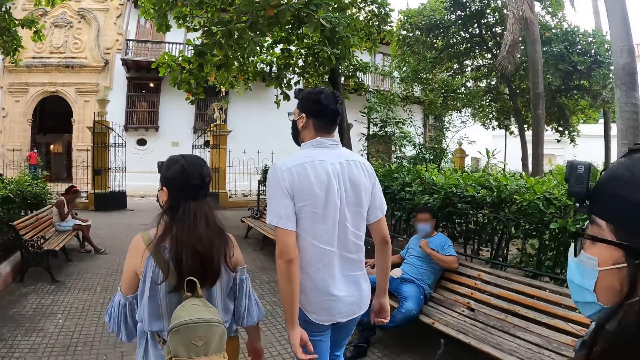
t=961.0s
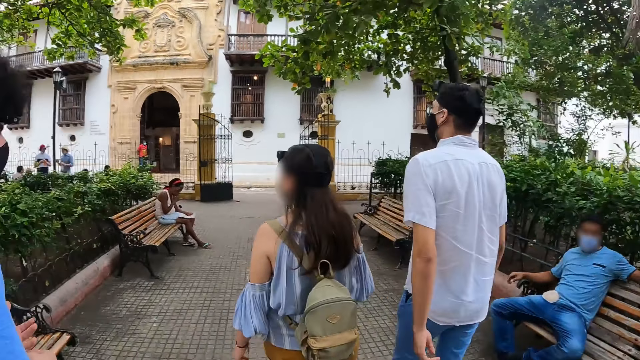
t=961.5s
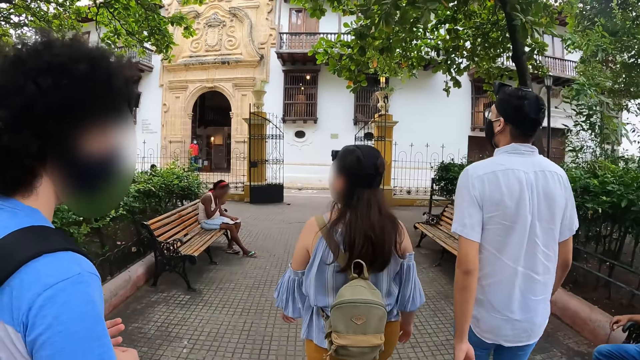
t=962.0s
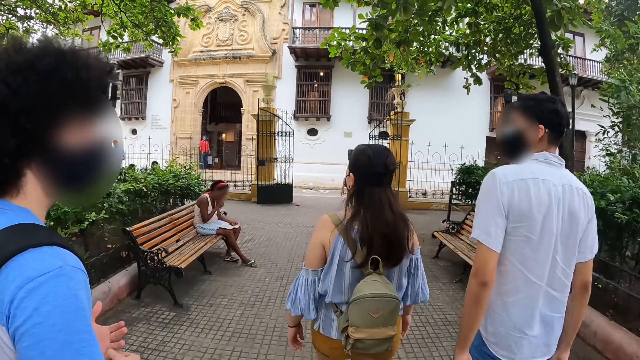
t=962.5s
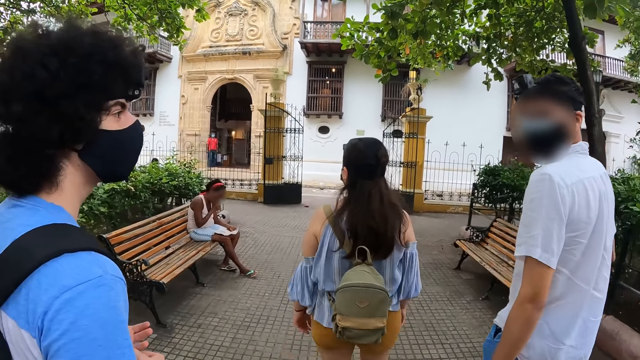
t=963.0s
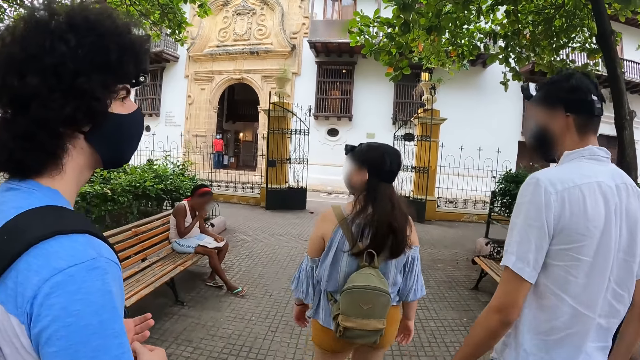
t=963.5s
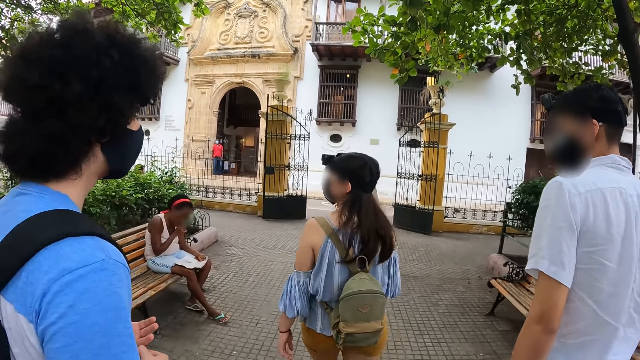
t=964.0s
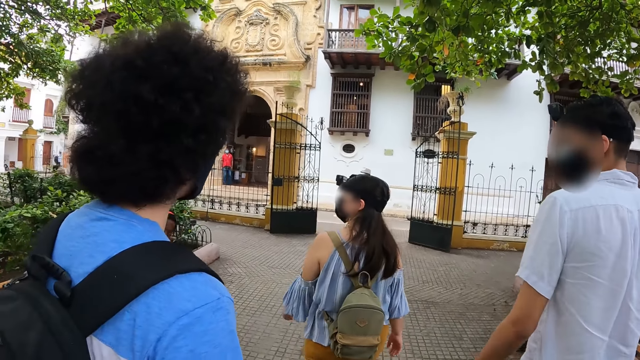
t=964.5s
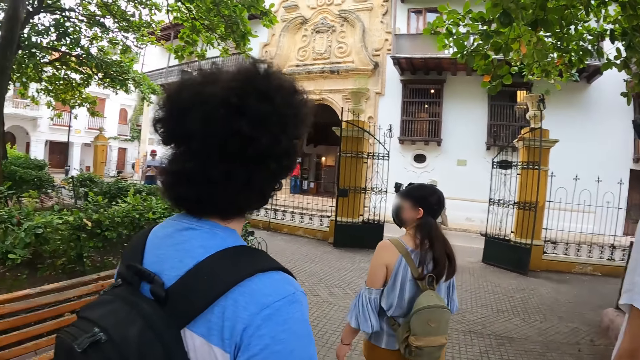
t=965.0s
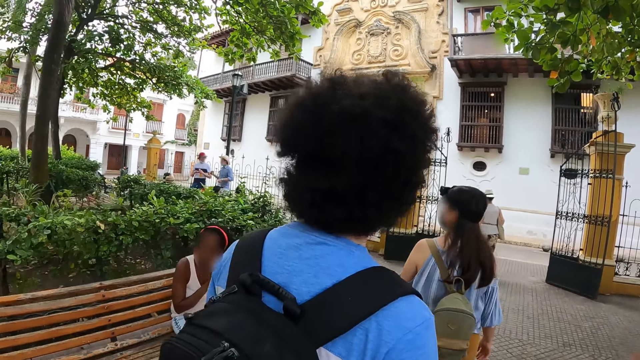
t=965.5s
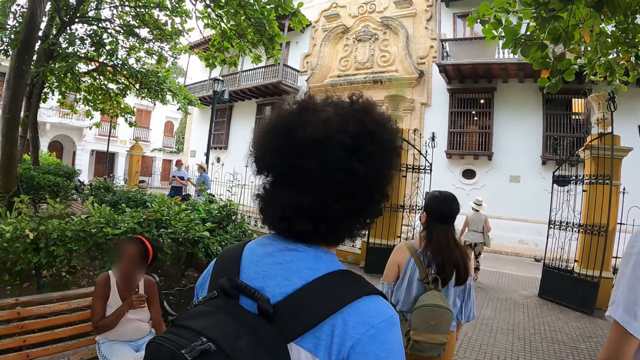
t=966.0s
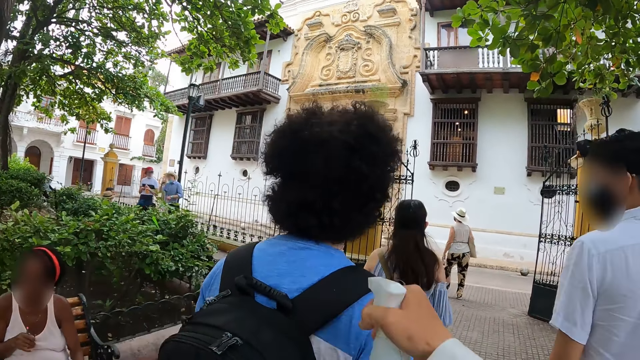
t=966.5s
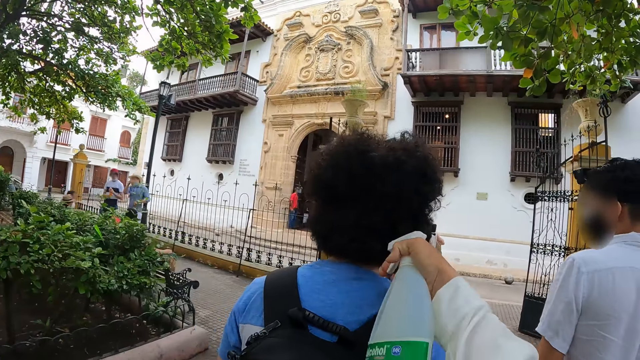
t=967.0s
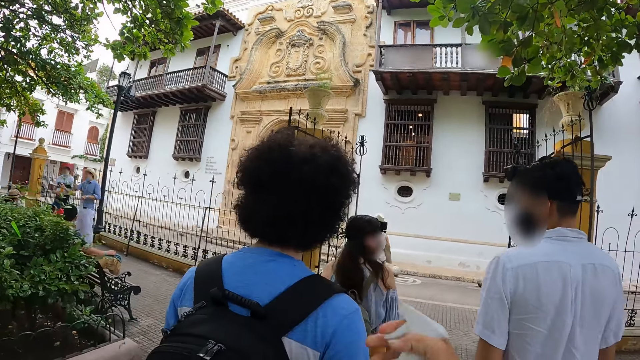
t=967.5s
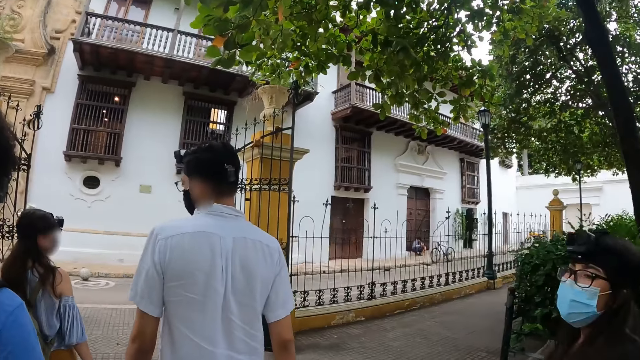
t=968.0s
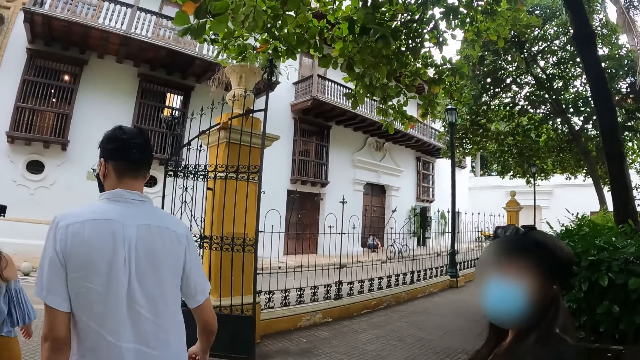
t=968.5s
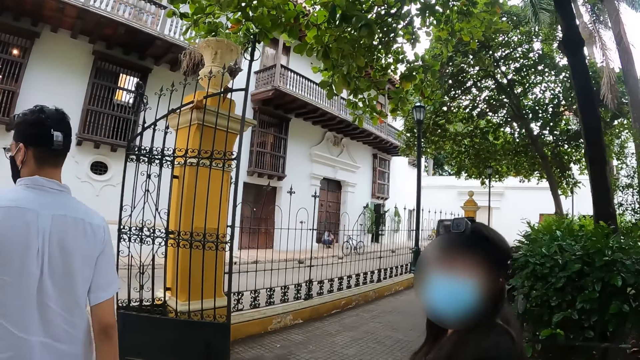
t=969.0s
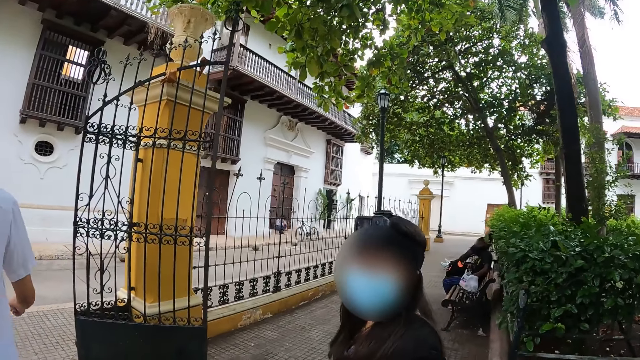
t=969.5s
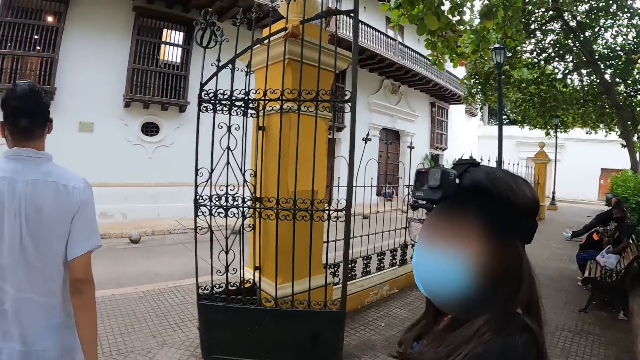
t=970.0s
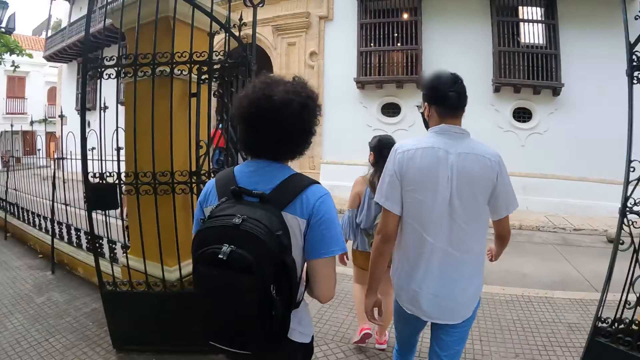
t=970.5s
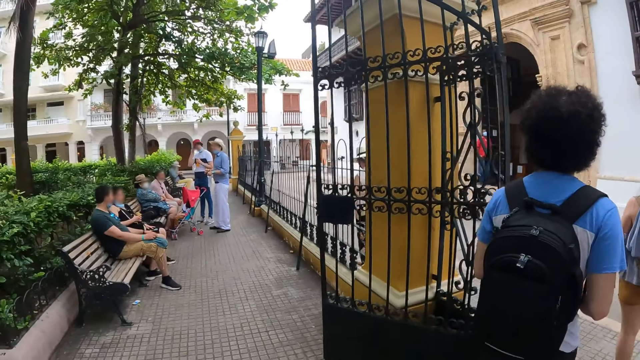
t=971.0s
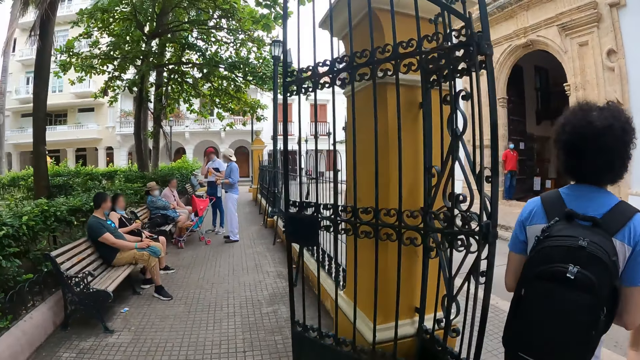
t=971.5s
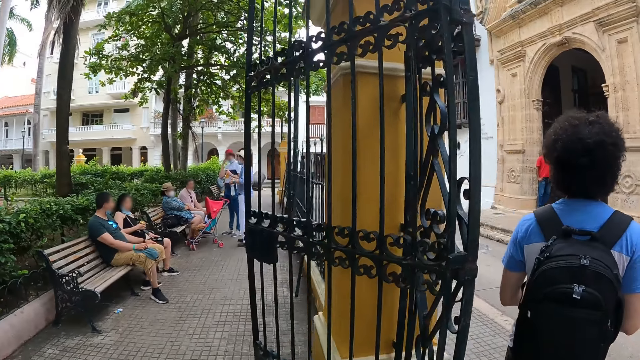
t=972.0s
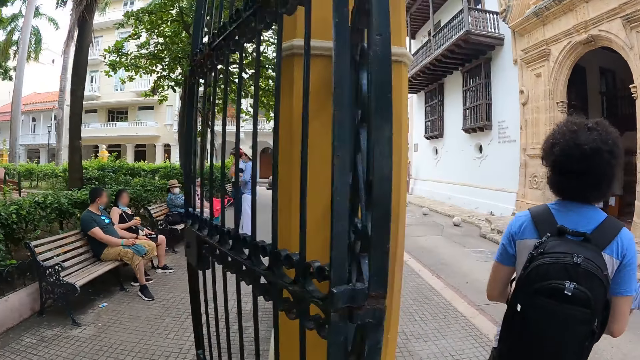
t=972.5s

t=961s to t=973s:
The camera wearer sprays a man. They take a bag from a person's shoulders. They walk around. Another person looks around. The camera wearer looks around.

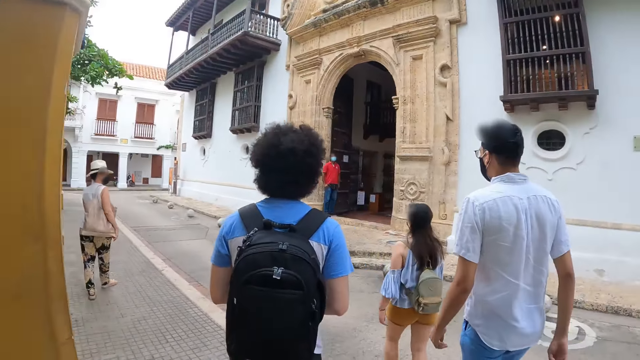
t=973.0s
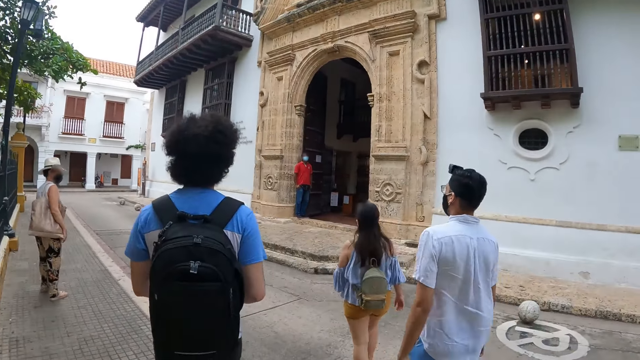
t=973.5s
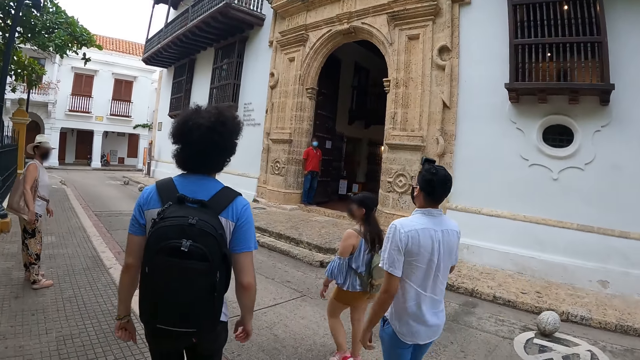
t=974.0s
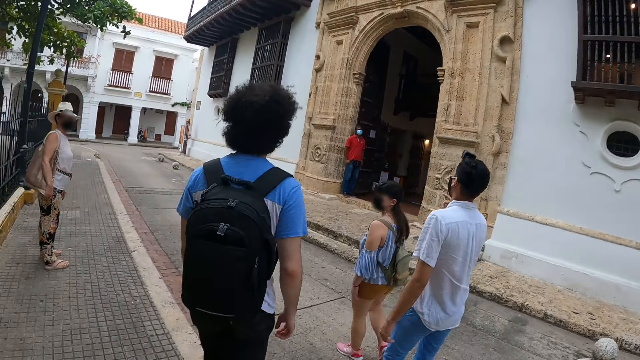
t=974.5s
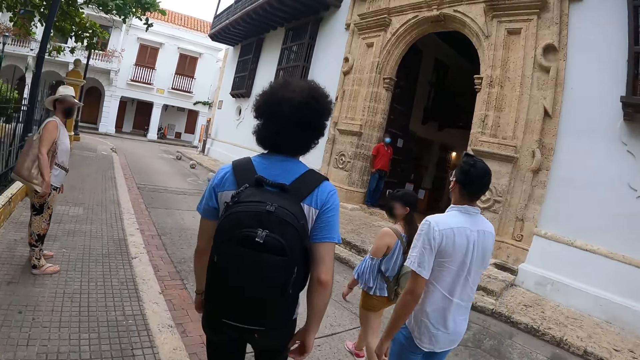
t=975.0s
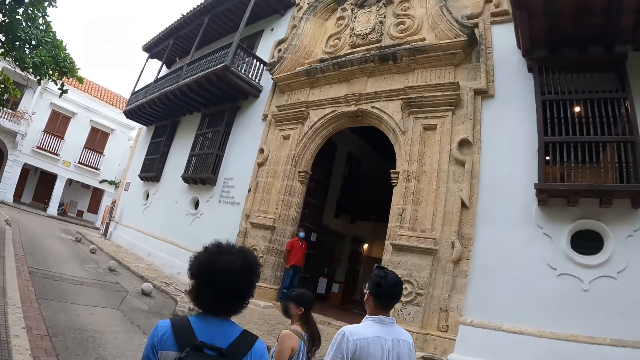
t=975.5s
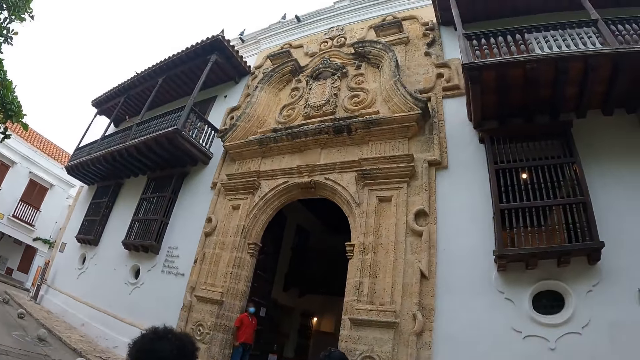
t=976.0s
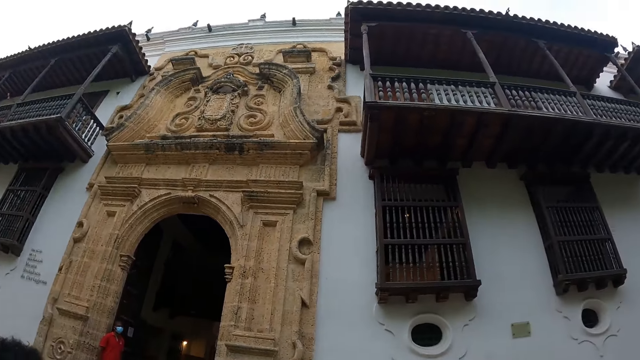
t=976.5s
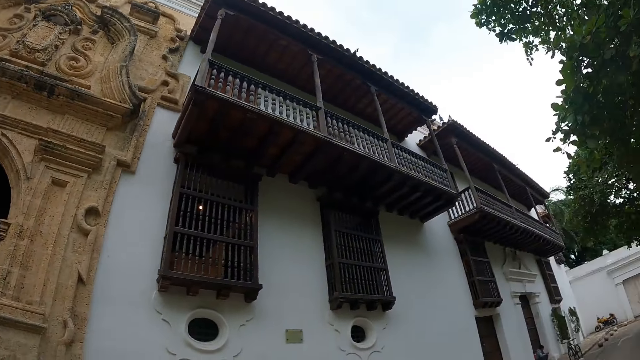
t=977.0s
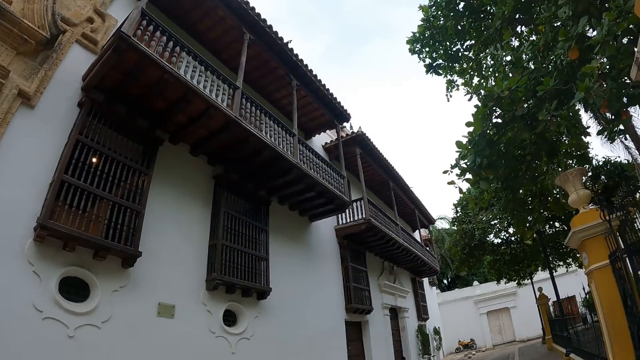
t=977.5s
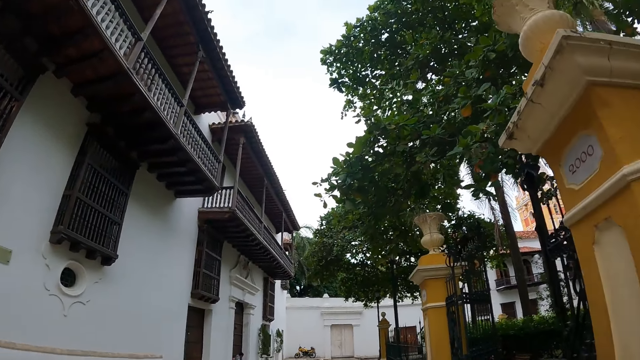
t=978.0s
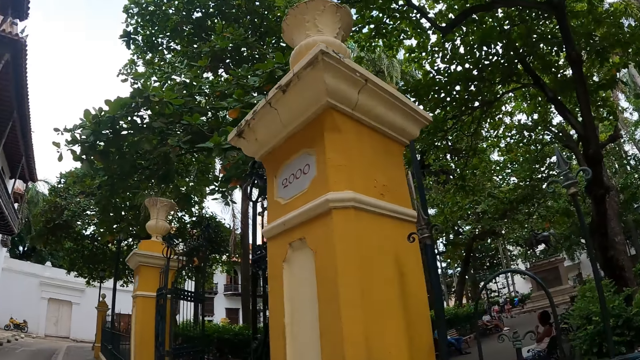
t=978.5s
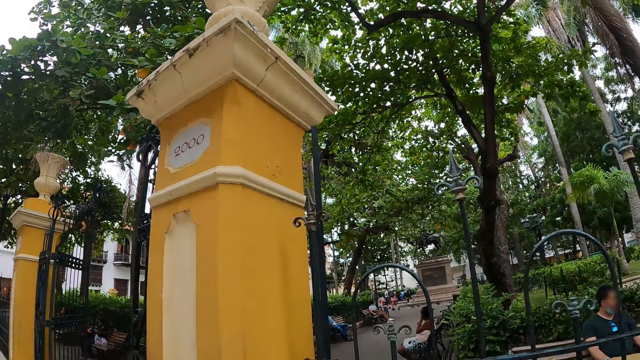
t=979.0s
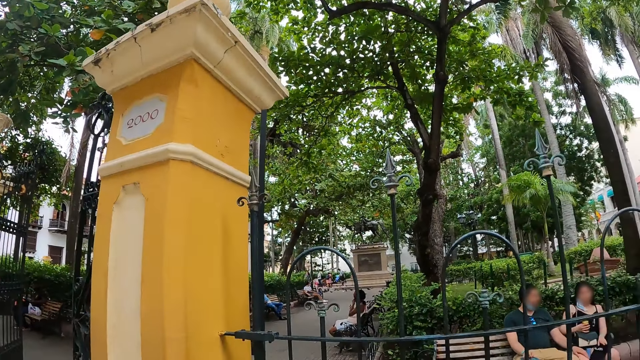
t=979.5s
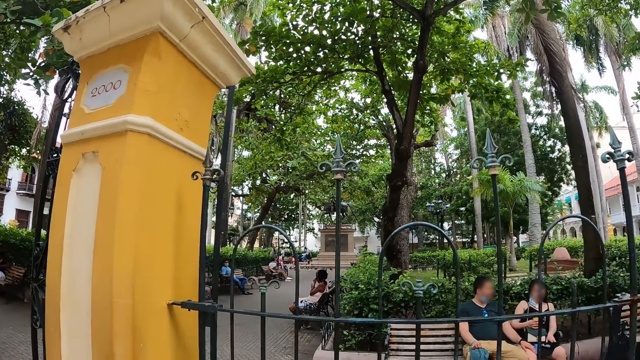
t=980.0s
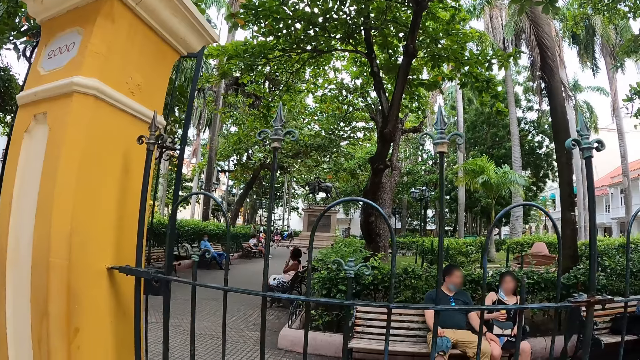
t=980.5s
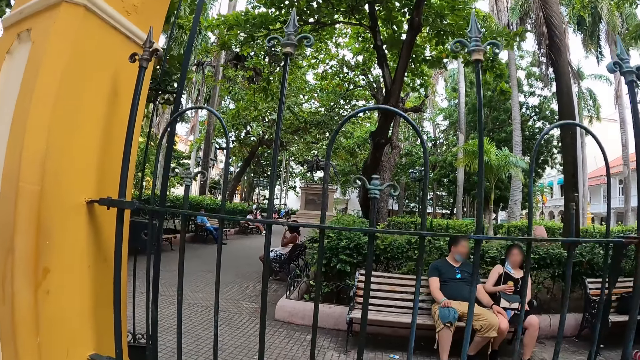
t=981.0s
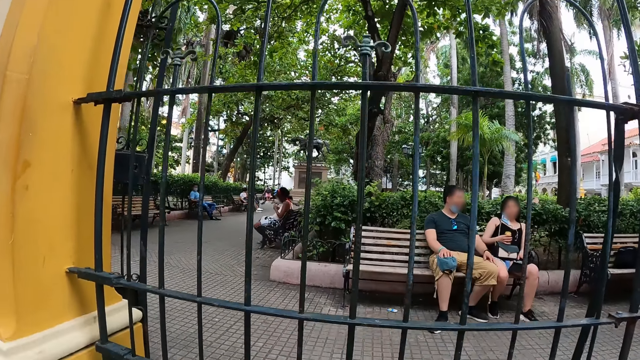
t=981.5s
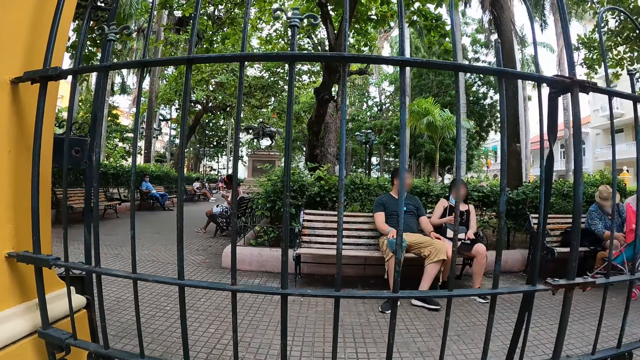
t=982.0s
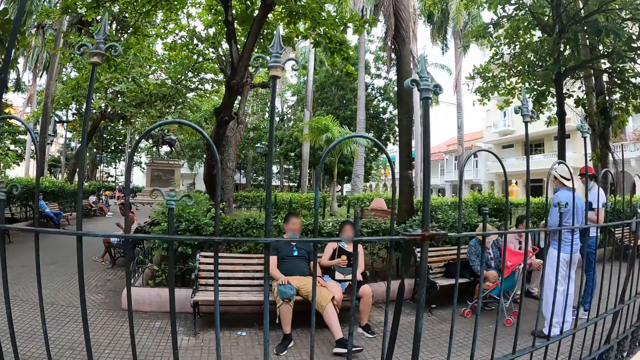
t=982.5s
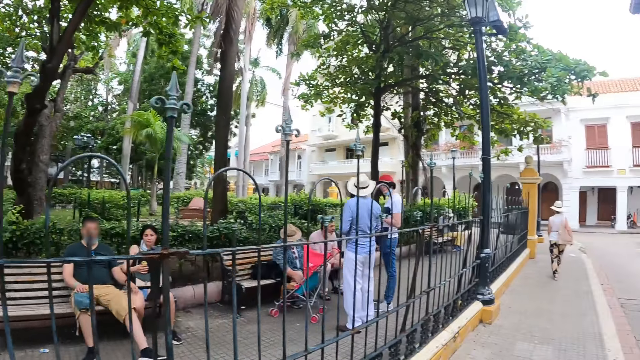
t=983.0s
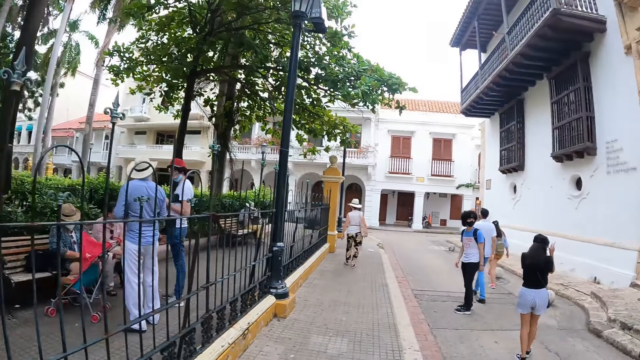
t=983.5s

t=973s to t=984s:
A person looks around. The camera wearer looks around.
